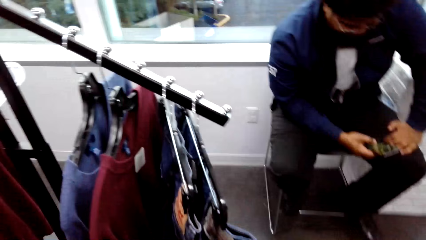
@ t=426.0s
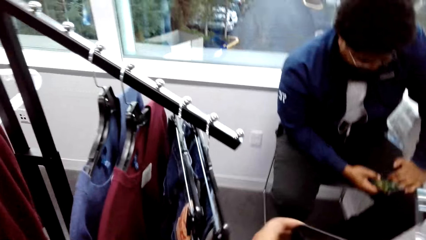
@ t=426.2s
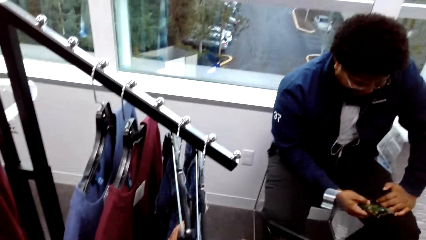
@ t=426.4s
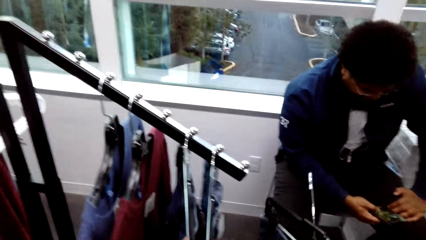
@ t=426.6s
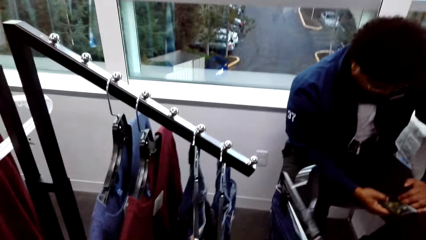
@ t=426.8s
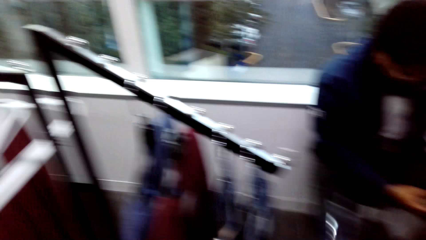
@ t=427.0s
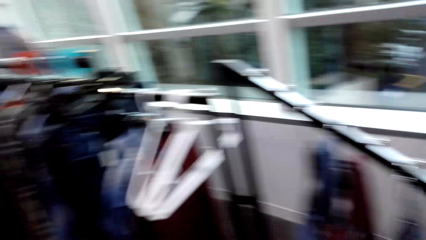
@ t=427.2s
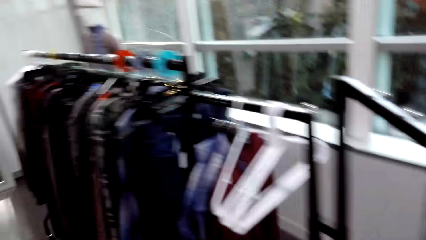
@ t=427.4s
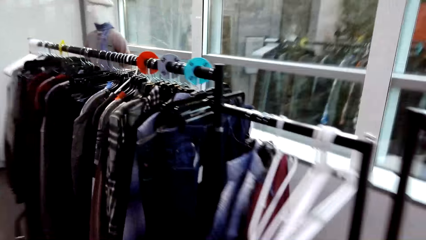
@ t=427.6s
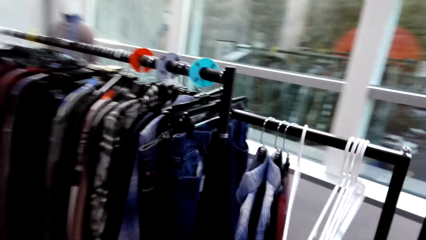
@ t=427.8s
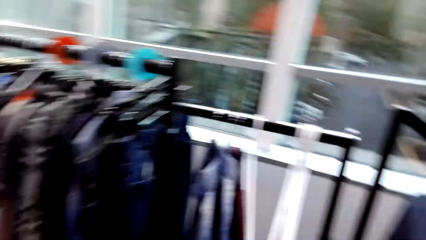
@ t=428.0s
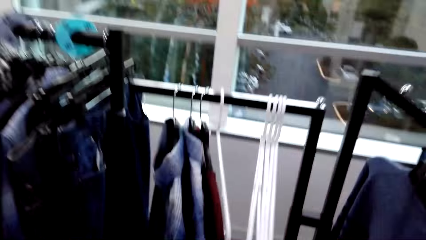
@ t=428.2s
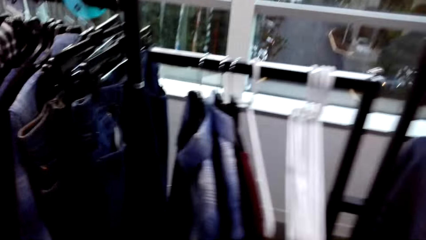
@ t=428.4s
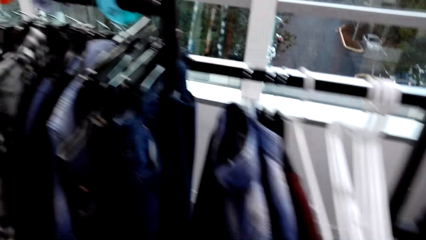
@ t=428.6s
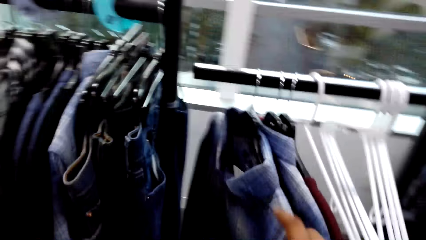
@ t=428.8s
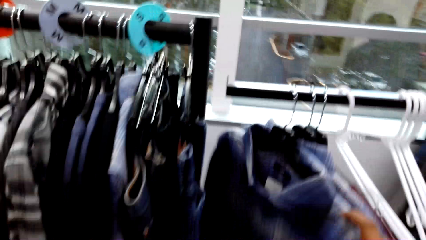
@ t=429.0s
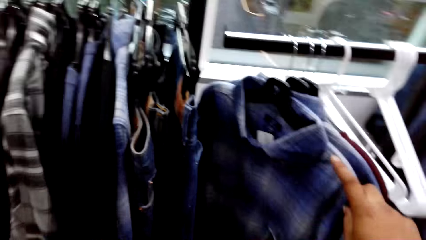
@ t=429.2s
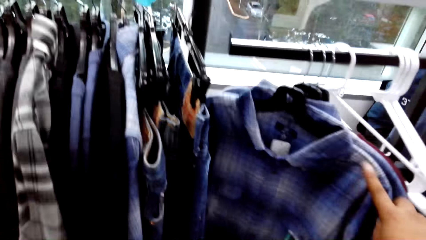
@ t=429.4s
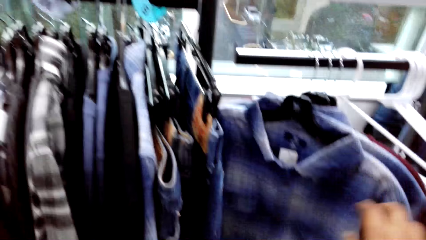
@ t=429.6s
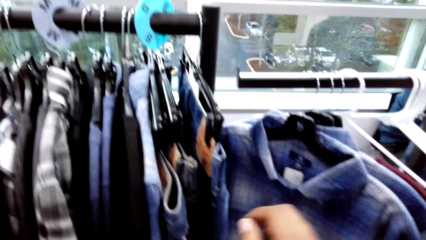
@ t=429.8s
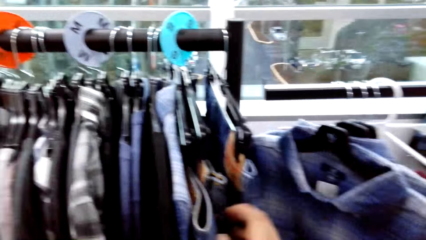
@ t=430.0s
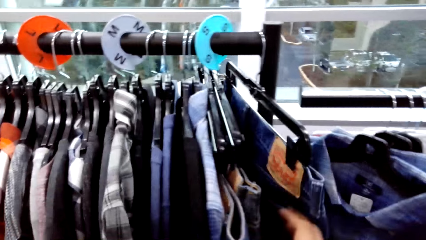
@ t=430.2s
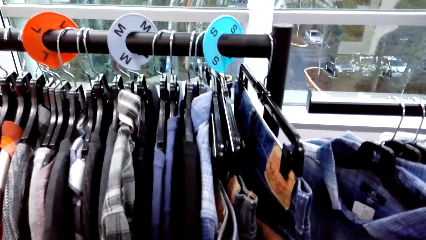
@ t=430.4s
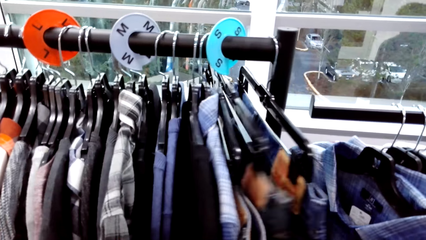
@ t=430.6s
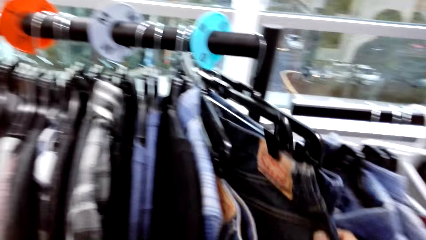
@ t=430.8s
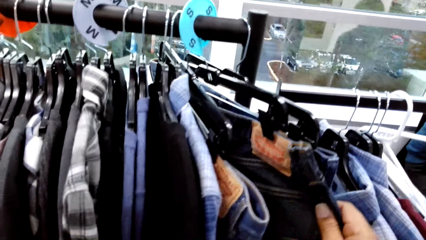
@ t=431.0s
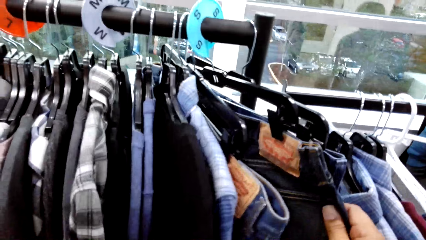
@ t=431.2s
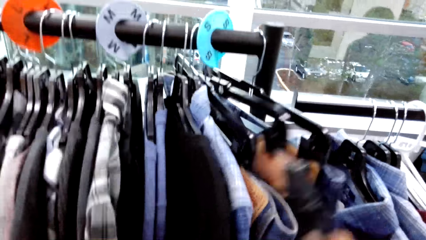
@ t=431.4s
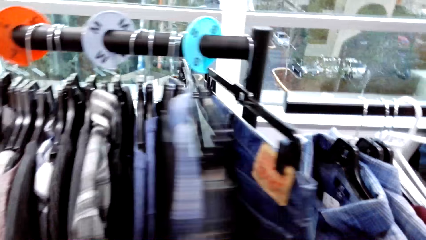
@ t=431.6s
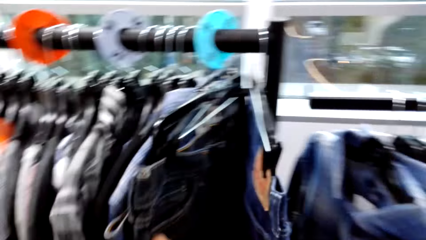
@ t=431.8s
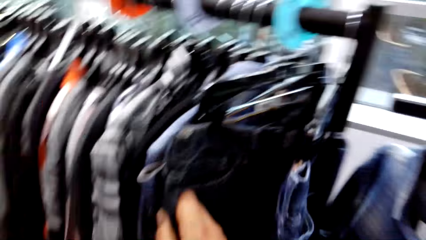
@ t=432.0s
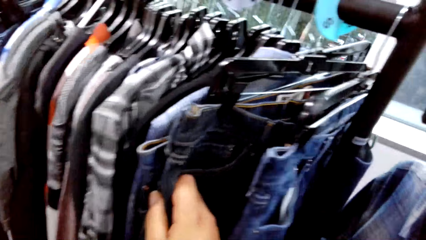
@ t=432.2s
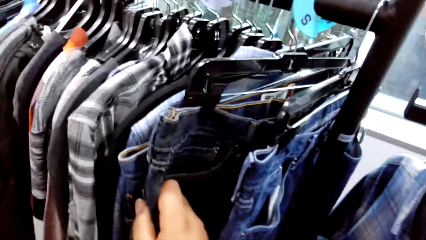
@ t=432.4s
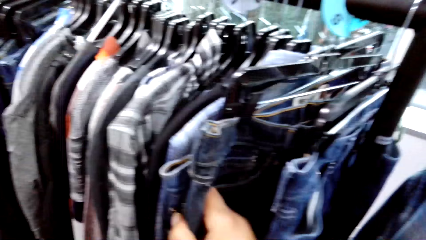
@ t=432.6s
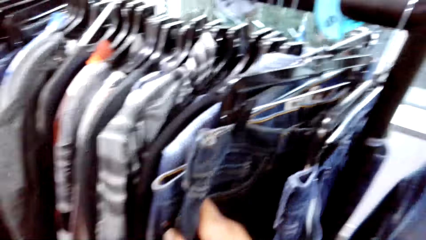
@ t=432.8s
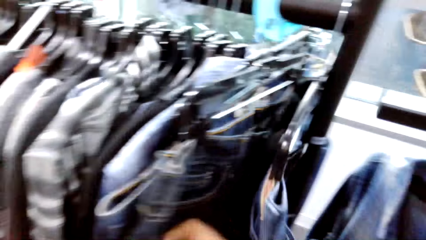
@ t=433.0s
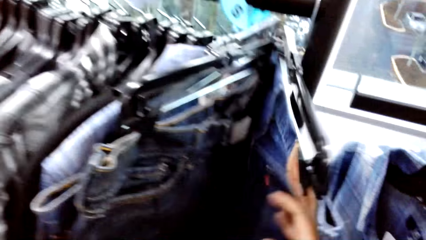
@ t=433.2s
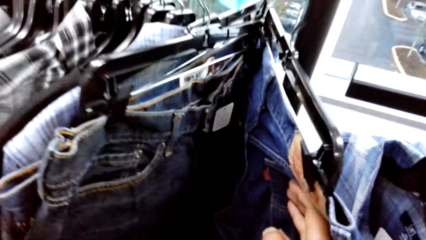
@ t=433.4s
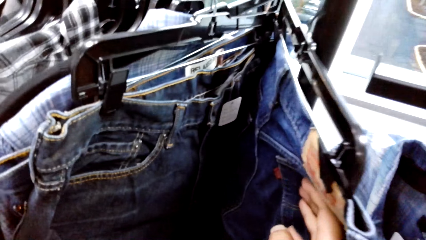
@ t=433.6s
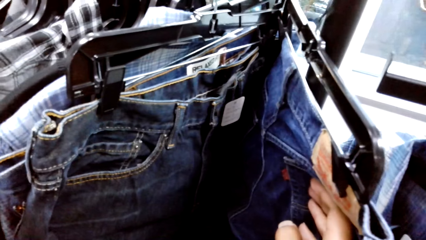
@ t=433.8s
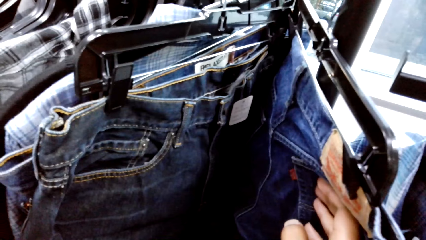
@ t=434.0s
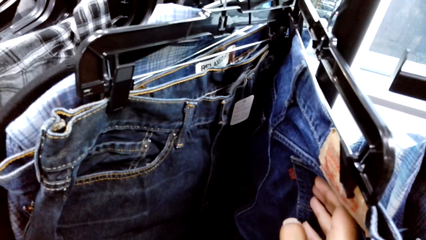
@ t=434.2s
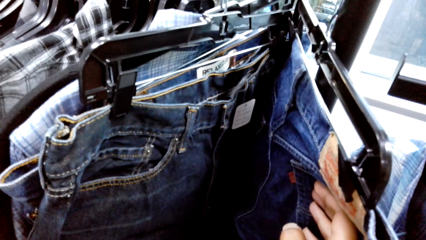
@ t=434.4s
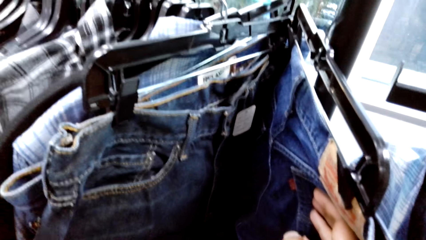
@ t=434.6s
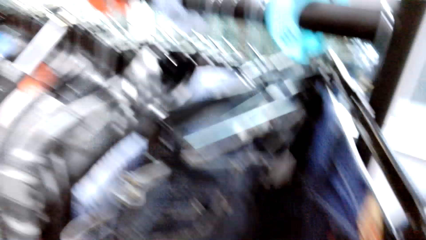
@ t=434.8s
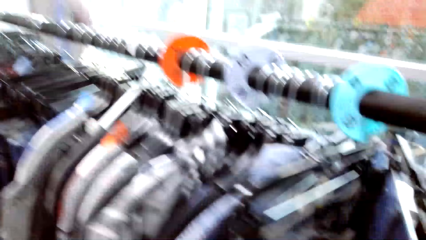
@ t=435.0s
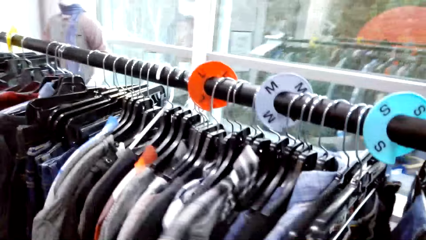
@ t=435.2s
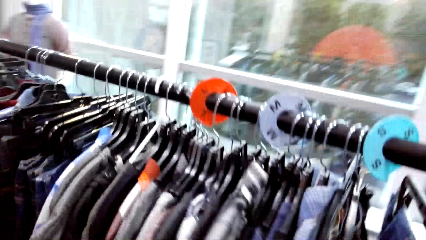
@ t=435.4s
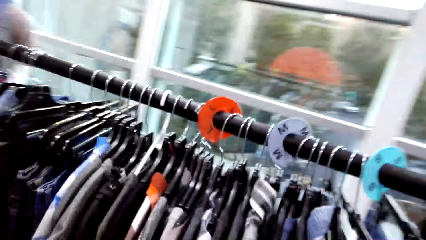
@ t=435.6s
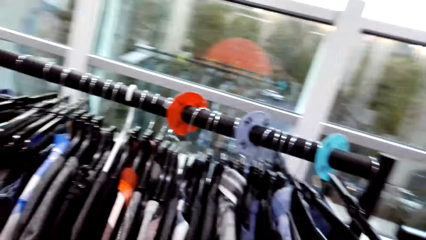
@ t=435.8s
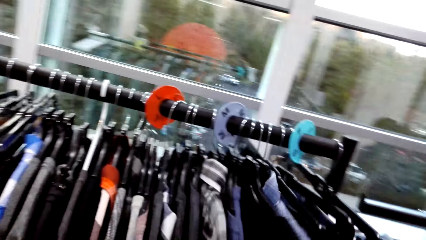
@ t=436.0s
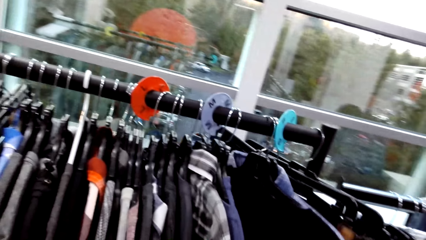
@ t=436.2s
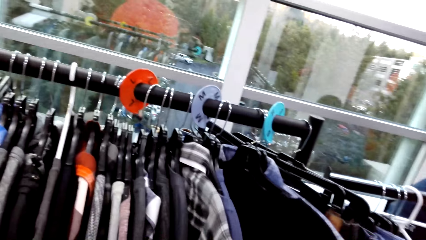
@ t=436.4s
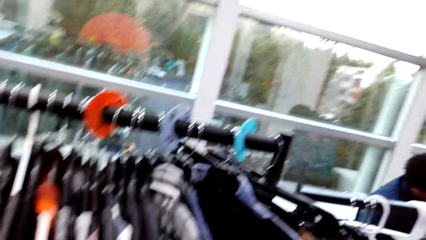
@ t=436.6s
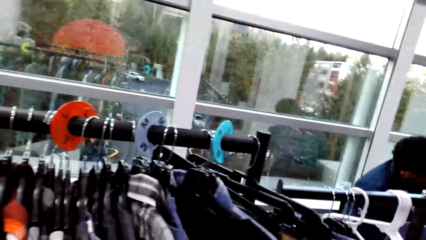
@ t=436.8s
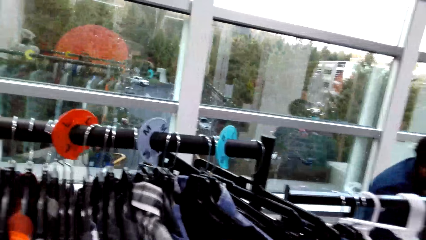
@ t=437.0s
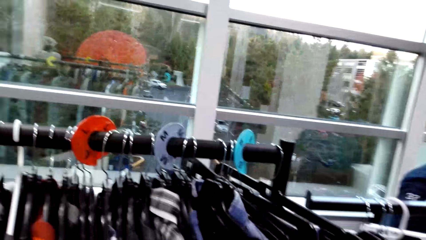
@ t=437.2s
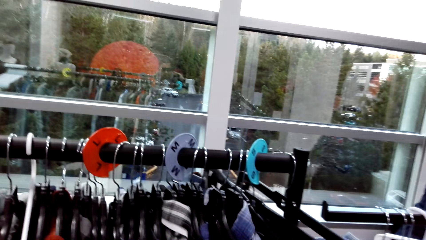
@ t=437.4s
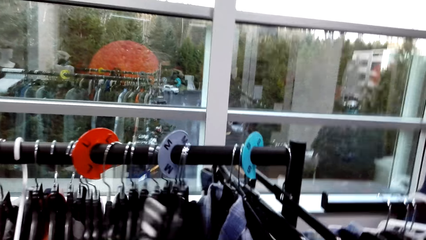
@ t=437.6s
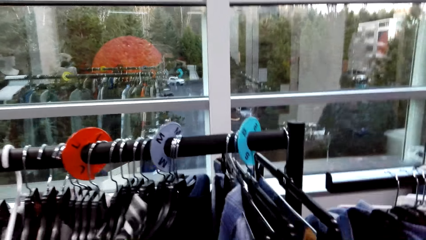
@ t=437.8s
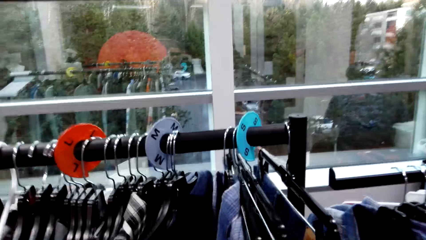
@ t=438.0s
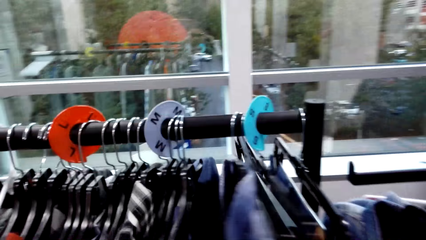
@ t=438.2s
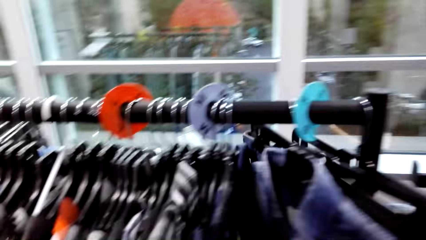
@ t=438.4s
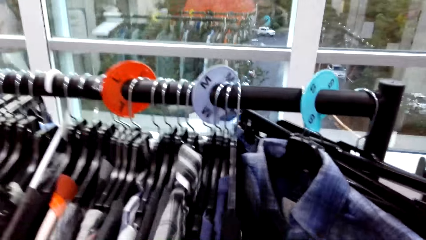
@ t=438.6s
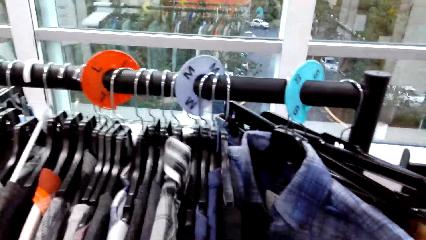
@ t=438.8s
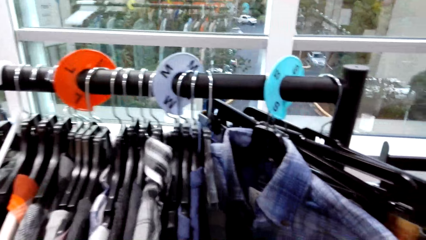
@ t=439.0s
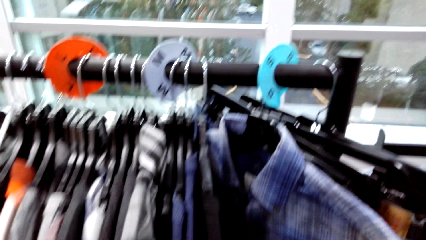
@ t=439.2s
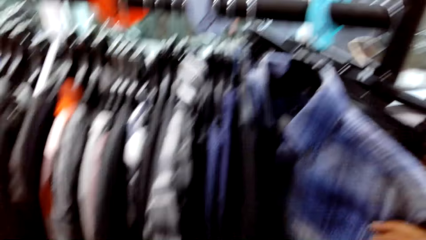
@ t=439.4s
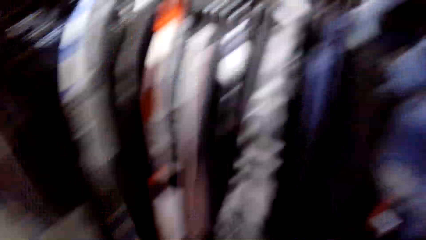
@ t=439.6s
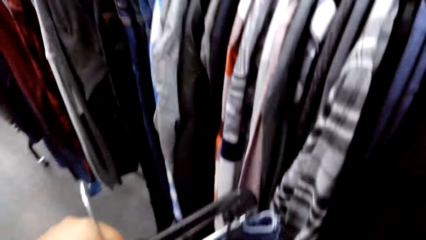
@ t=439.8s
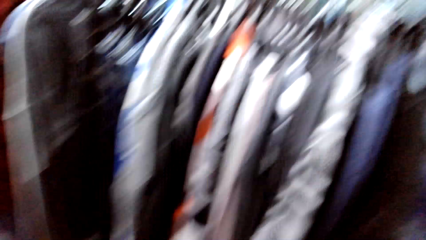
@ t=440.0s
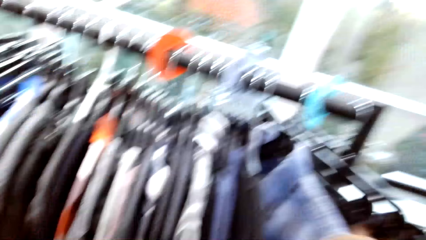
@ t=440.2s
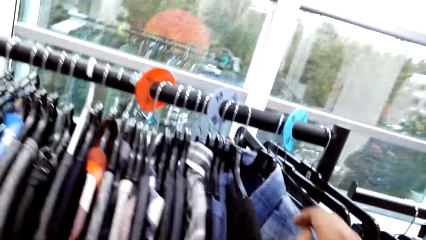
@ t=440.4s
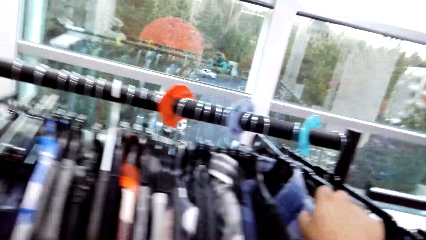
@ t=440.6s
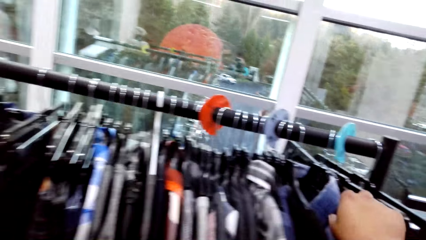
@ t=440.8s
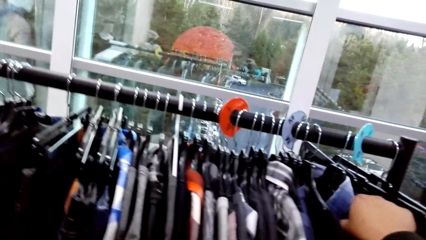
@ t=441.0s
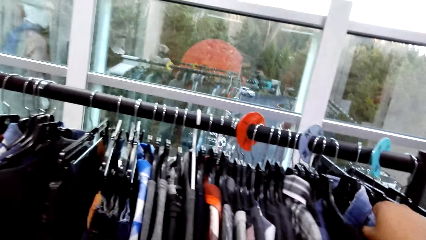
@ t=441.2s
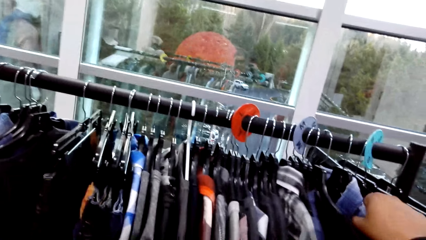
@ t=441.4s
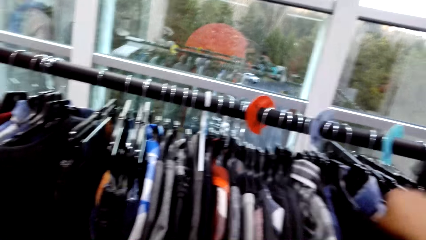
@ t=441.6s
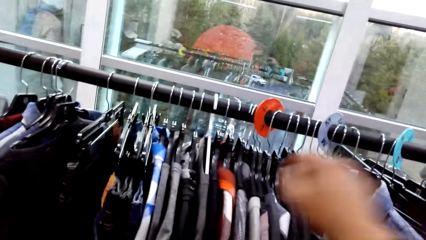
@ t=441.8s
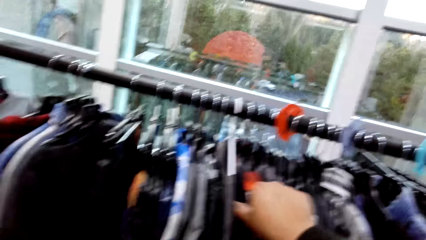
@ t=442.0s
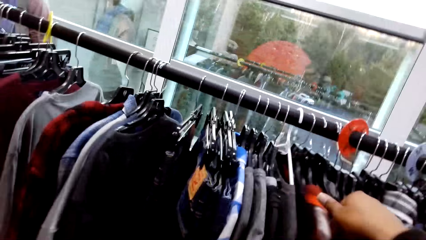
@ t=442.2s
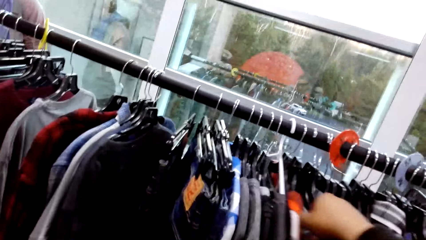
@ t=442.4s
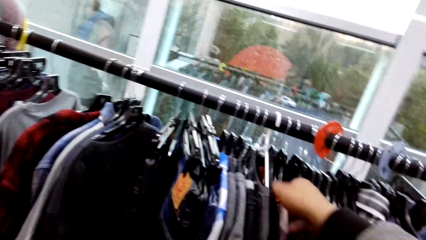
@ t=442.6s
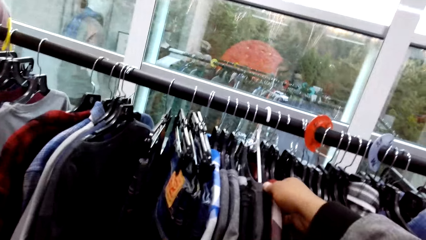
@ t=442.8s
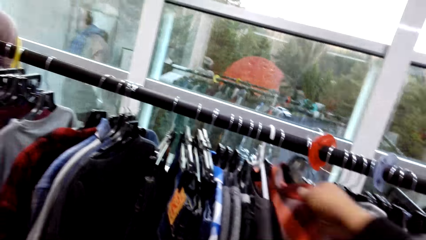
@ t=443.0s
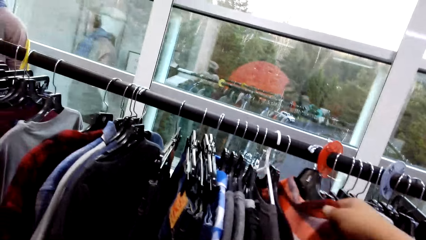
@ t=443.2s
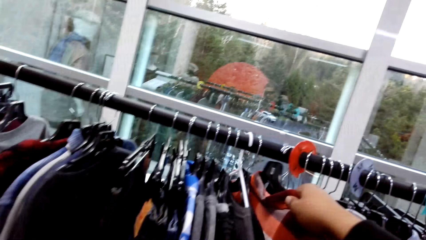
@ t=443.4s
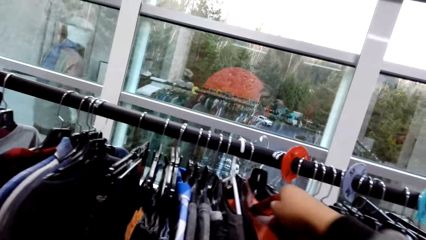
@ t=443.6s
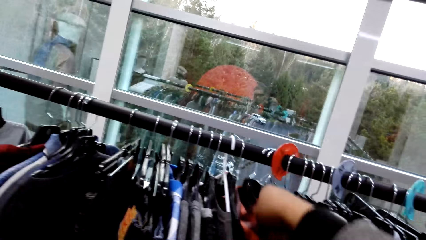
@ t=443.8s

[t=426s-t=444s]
The camera wearer returns the cloth on the hanger. He walks in the boutique. He touches a shirt on the cloth rack with his right hand. He touches a jean trouser on the cloth rack with his right hand. He selects clothes in the boutique. He touches the jean trouser on the cloth rack with his right hand again. He touches the shirt on the cloth rack with his right hand. He does so again. He touches a blue check shirt on the cloth rack with his right hand. He talks. He picks an orange check shirt from the clothing rack with his right hand.
